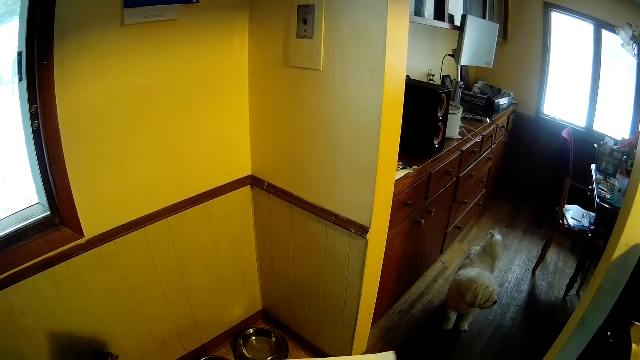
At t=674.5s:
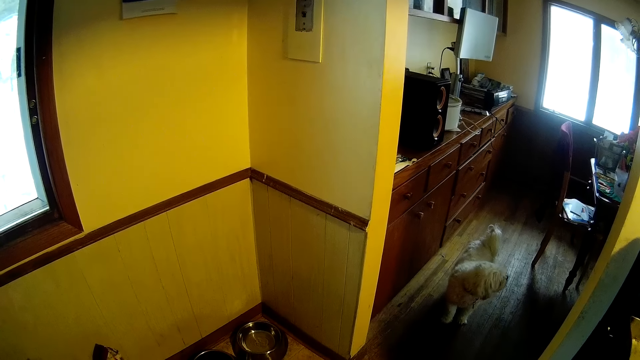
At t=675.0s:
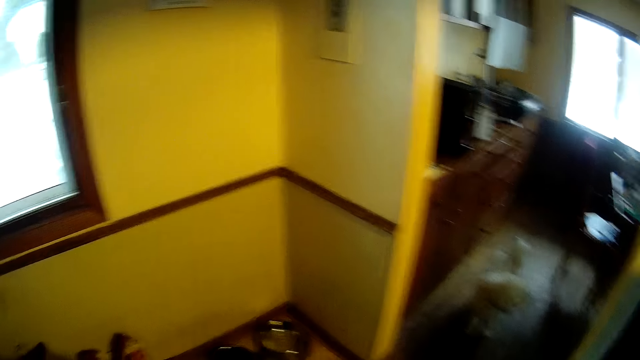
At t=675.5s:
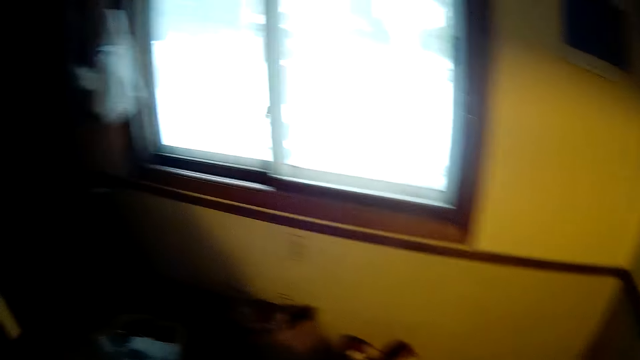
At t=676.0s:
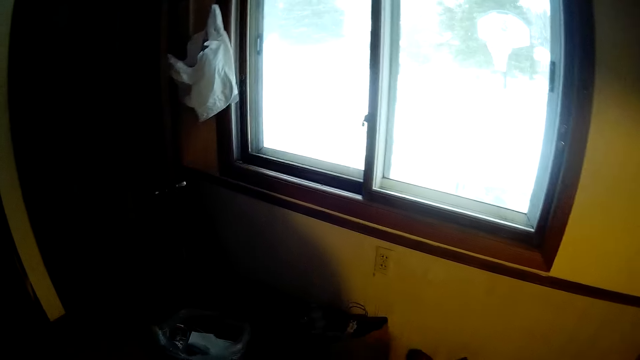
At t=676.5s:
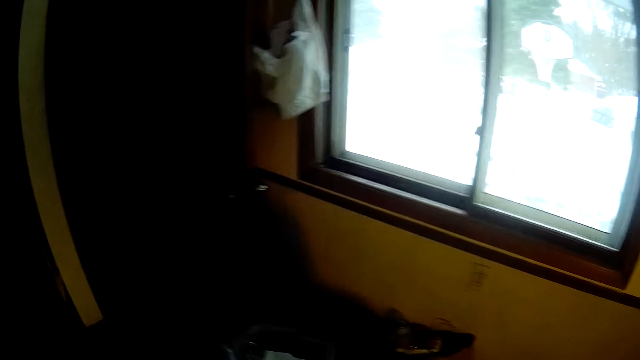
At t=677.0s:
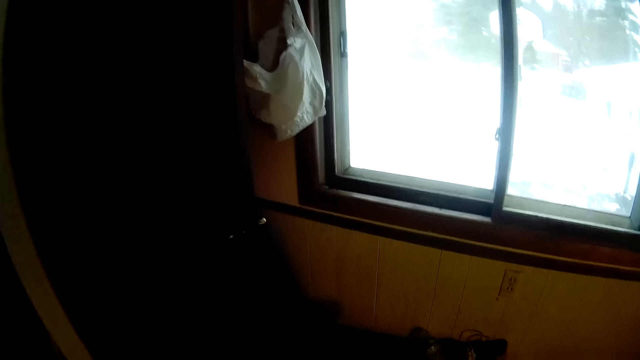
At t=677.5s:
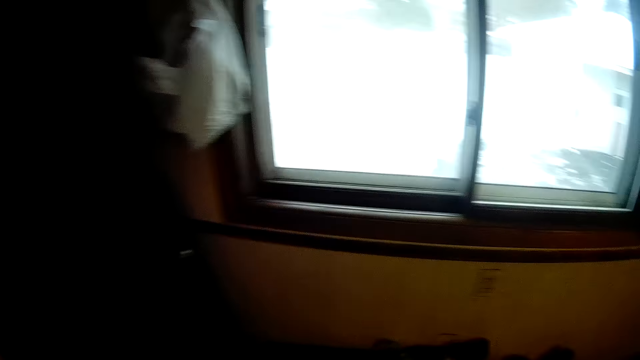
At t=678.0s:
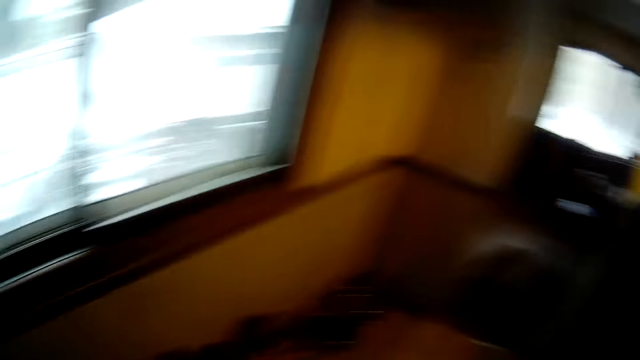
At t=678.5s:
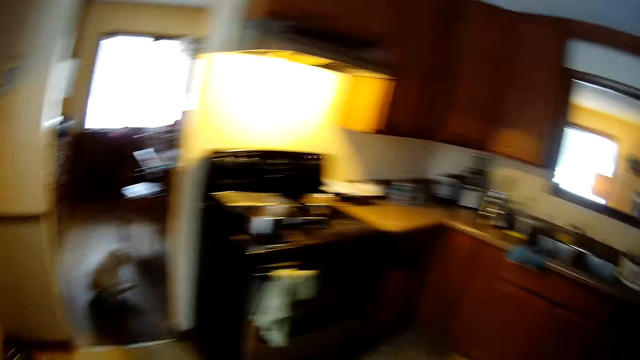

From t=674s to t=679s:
The camera wearer walks around the kitchen.

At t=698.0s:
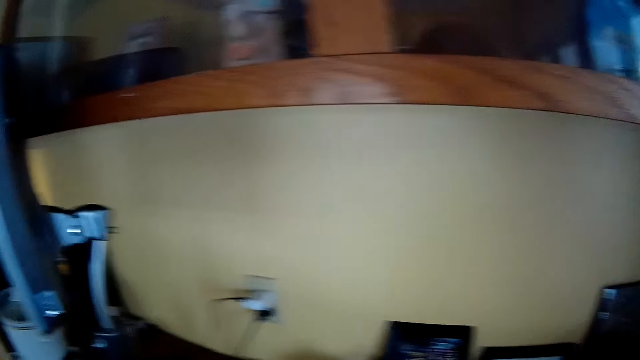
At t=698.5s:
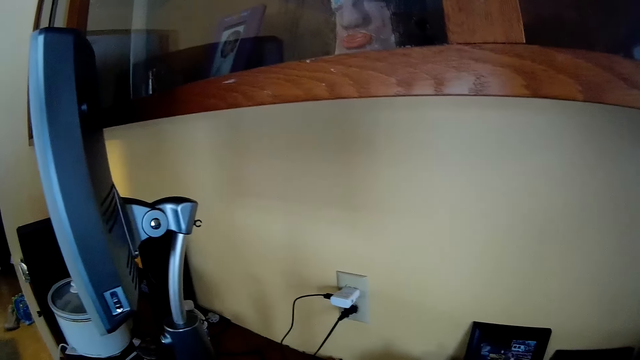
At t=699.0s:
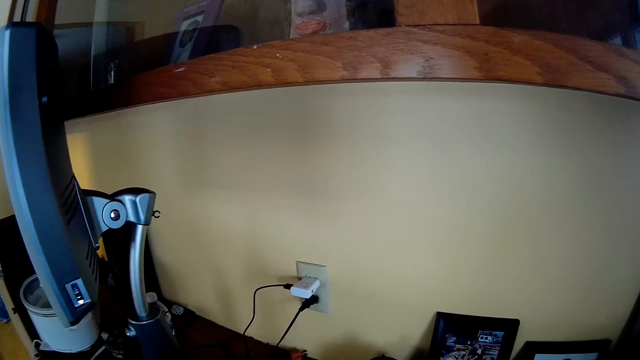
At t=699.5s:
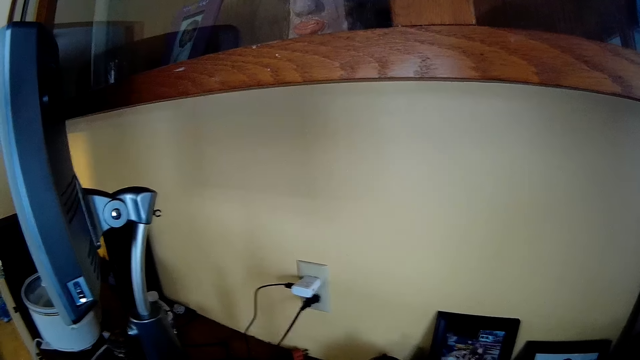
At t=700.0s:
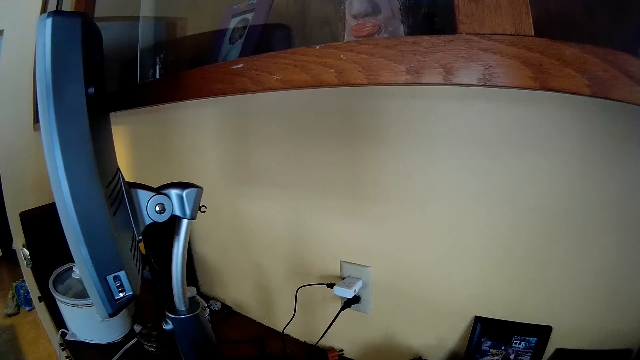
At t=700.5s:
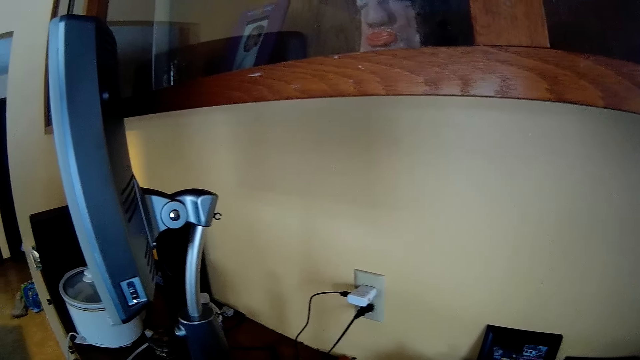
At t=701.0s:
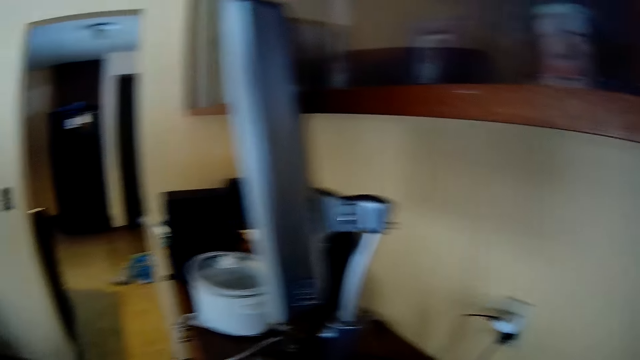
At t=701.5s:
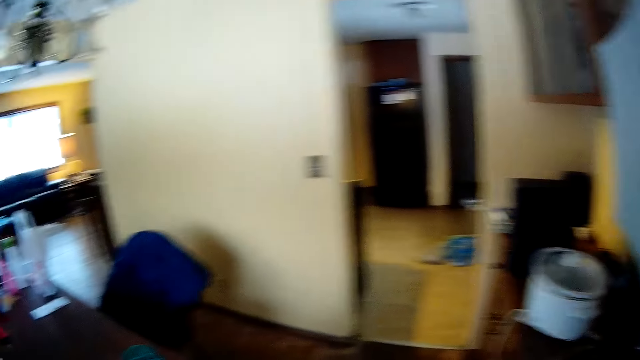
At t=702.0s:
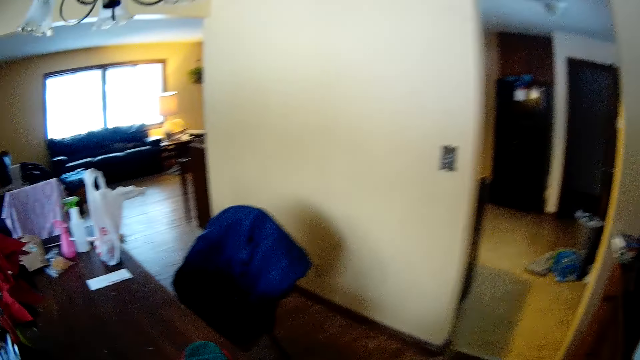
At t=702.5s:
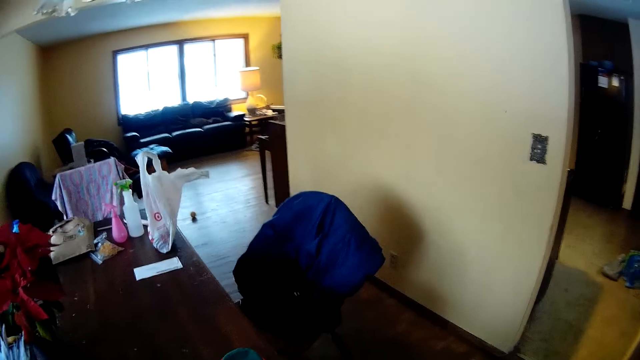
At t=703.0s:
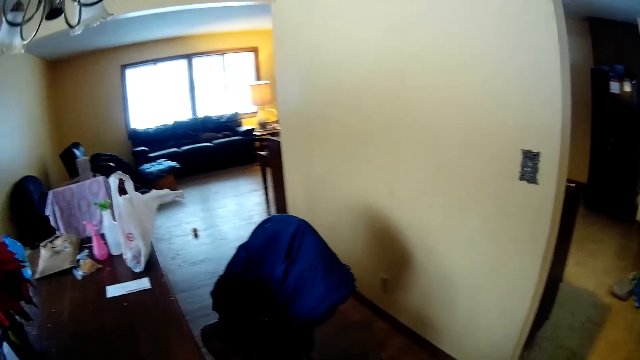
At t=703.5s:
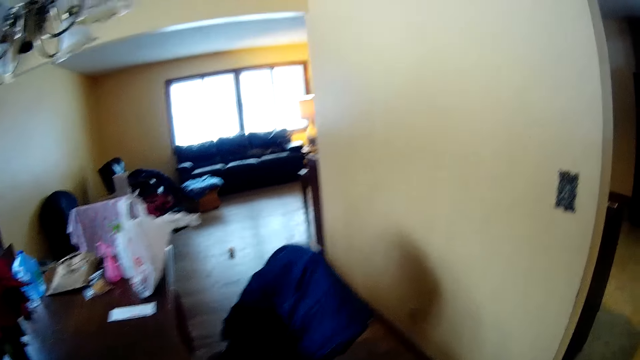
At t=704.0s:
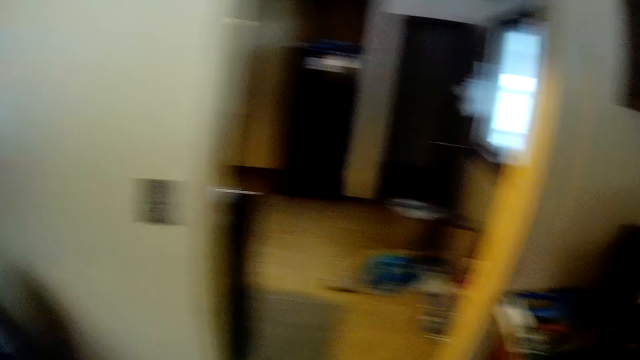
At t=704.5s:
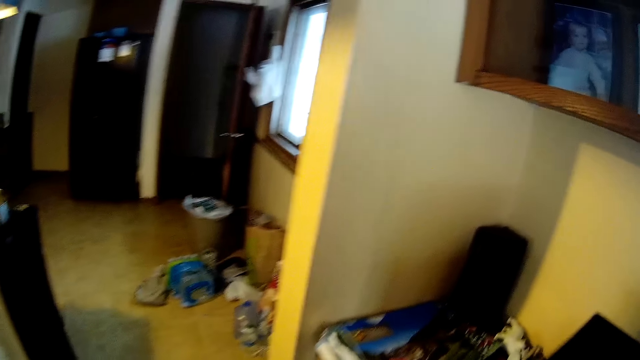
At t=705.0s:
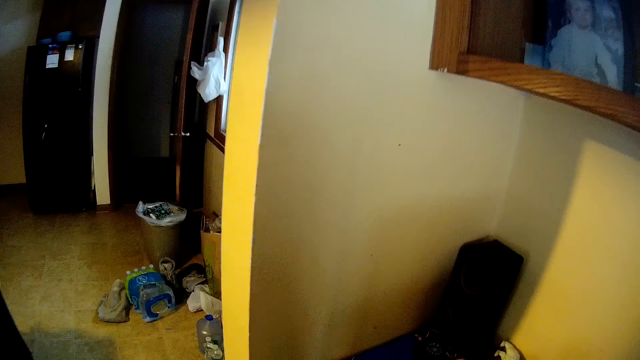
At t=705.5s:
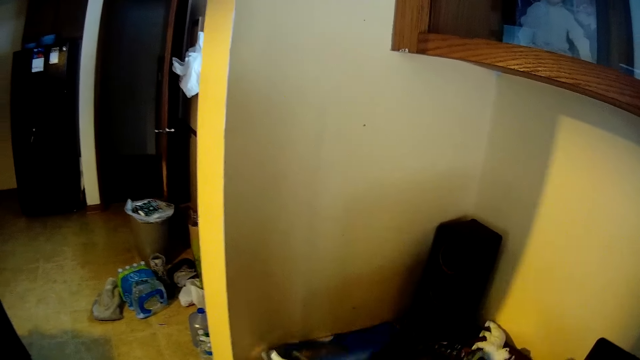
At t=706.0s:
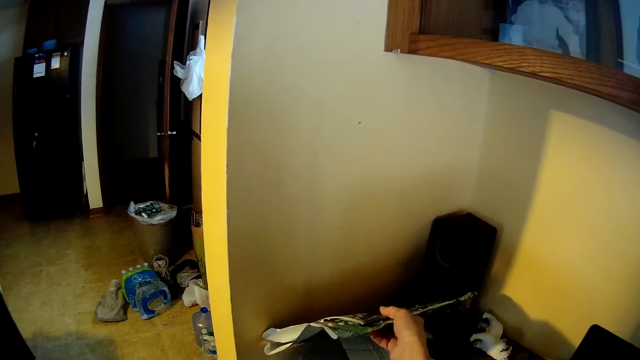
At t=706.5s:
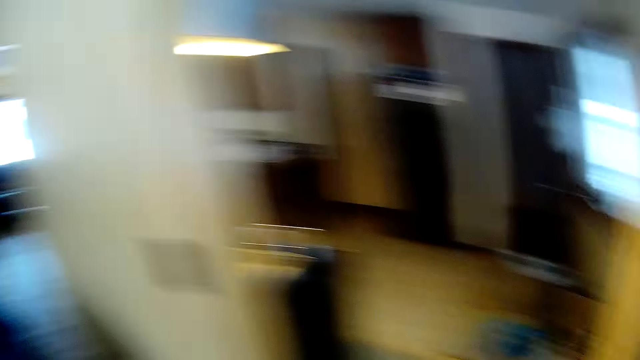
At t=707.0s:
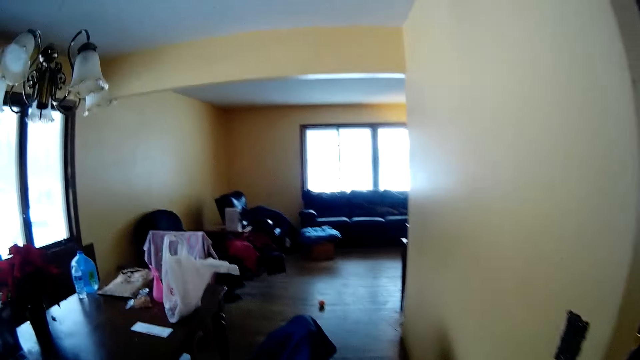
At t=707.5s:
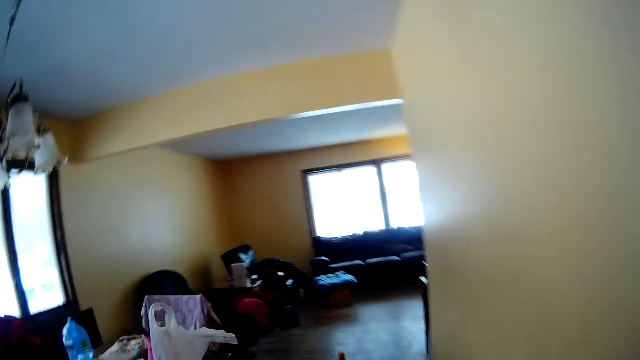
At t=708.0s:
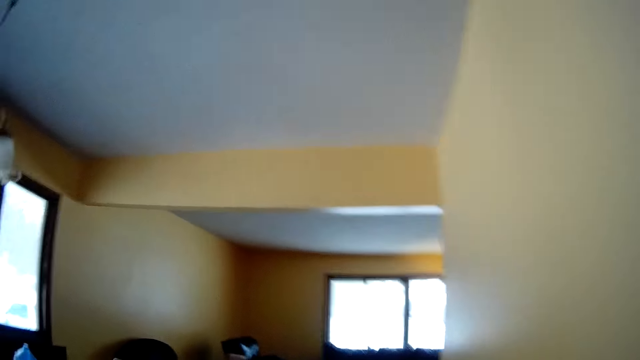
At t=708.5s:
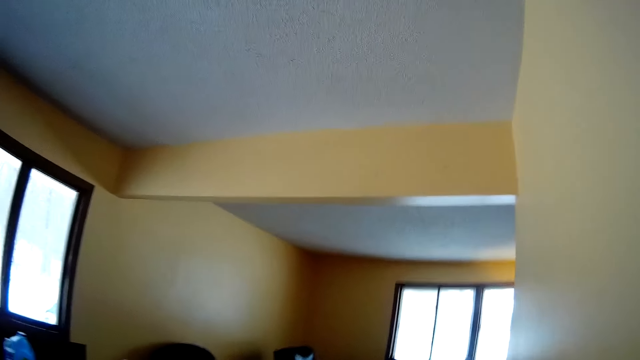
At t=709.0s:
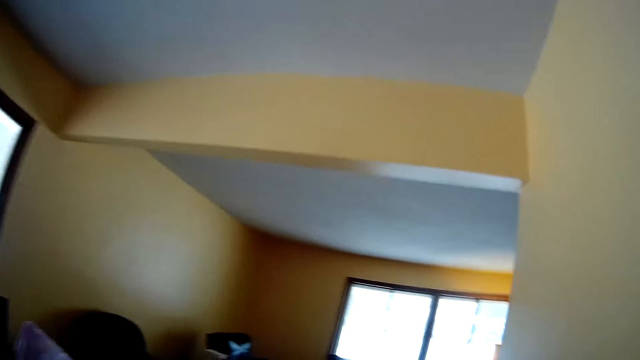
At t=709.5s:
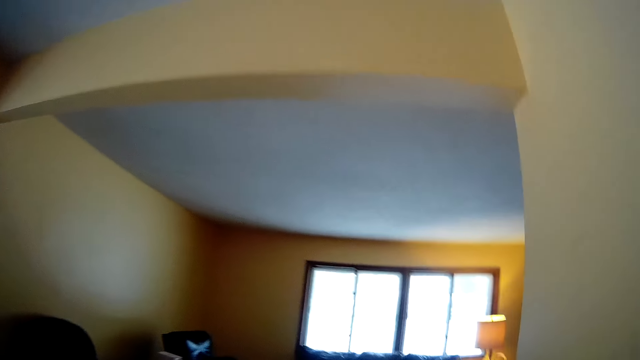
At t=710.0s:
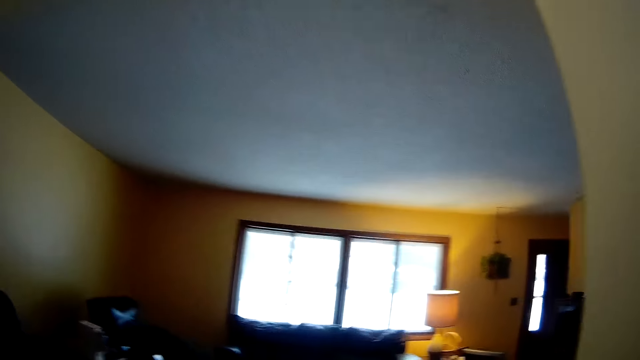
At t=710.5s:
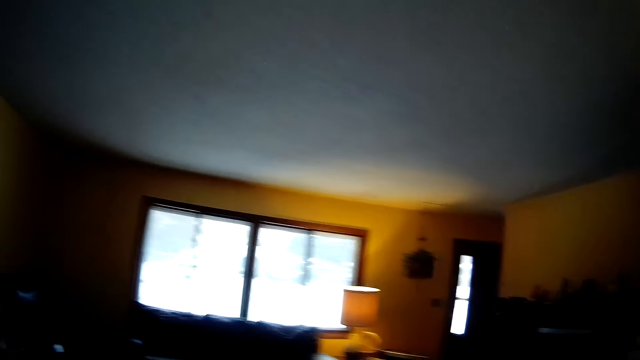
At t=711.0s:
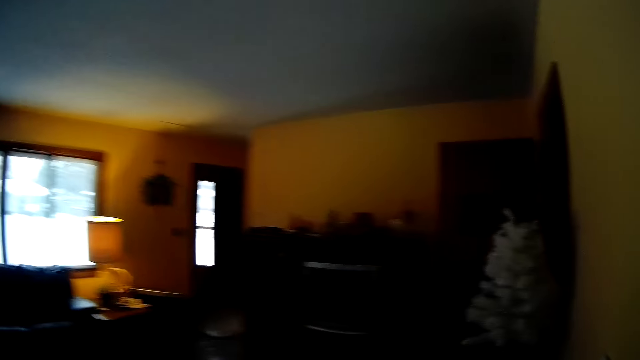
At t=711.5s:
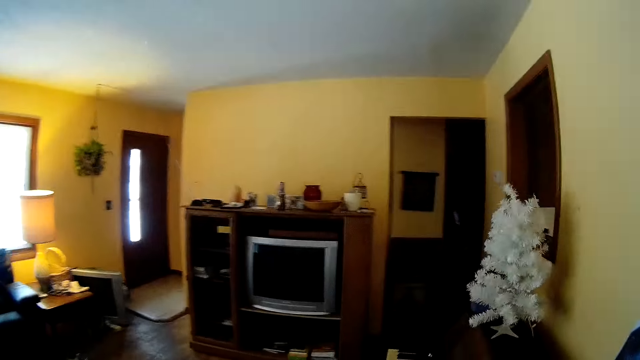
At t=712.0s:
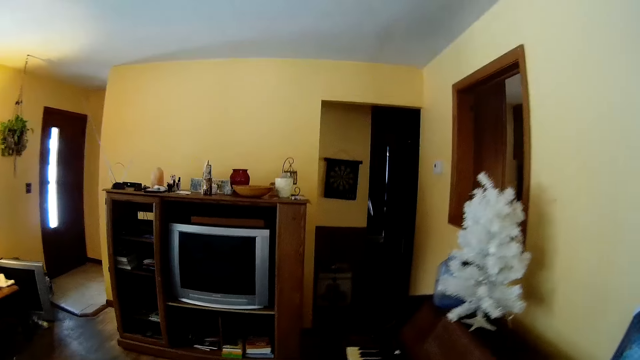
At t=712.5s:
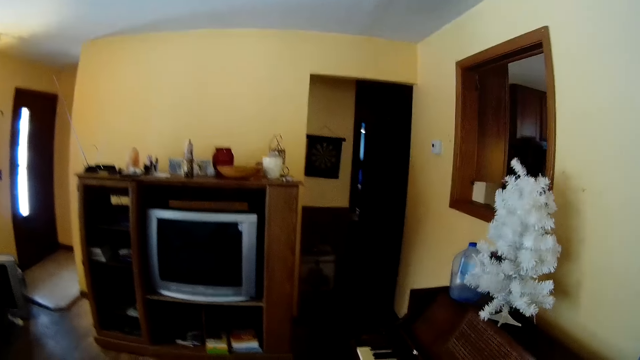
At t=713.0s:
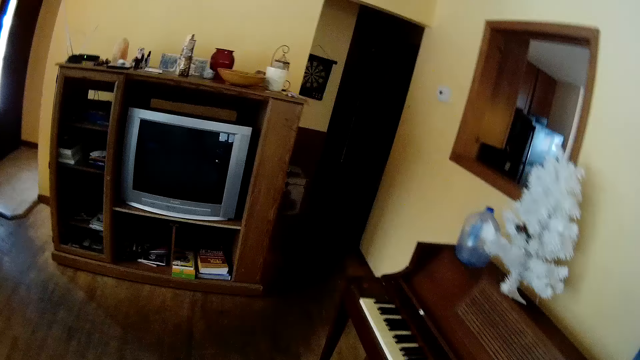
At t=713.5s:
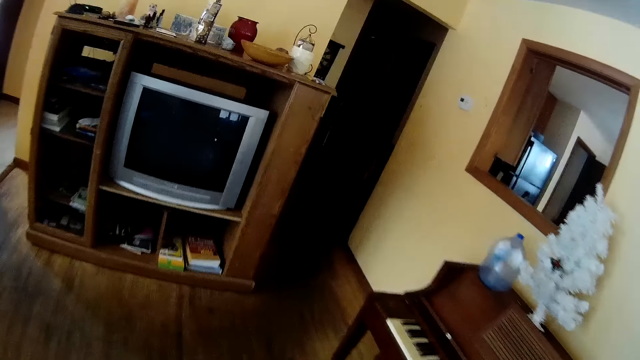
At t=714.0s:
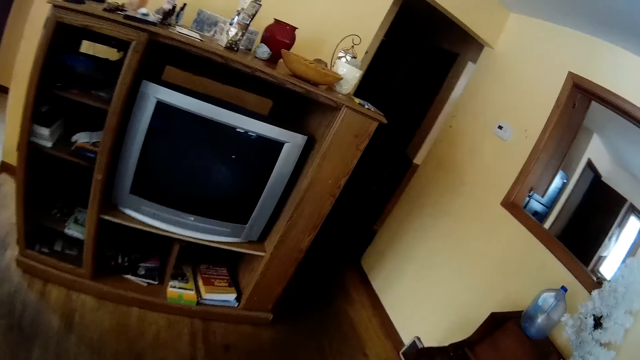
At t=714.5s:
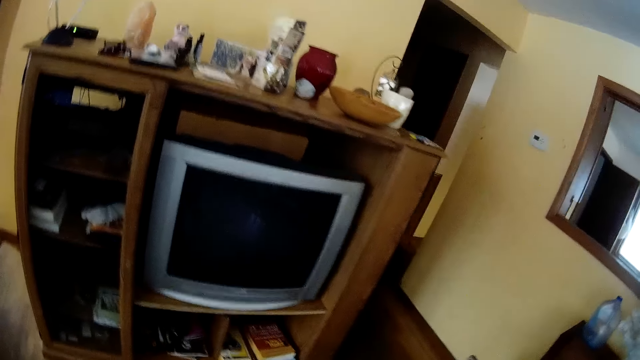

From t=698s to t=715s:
The camera wearer looks behind the computer. She raises a bag or books on the table with her right hand. She puts the books down. She walks to the living room.
